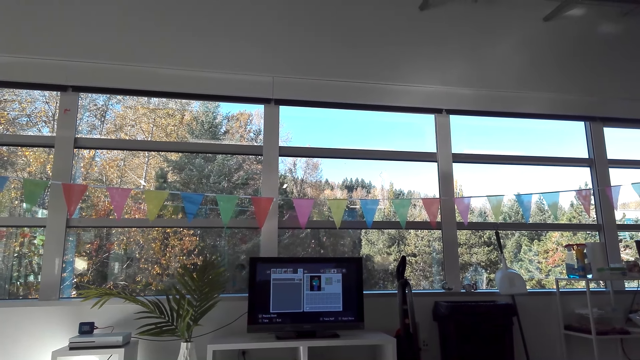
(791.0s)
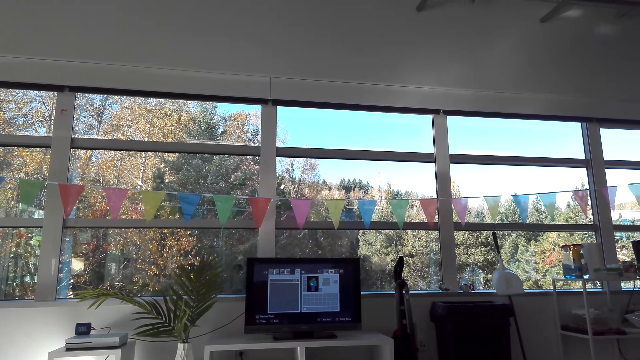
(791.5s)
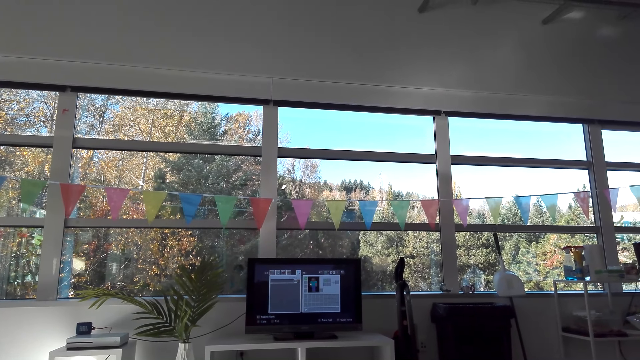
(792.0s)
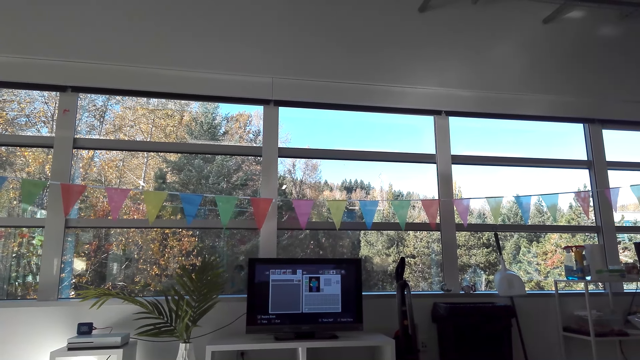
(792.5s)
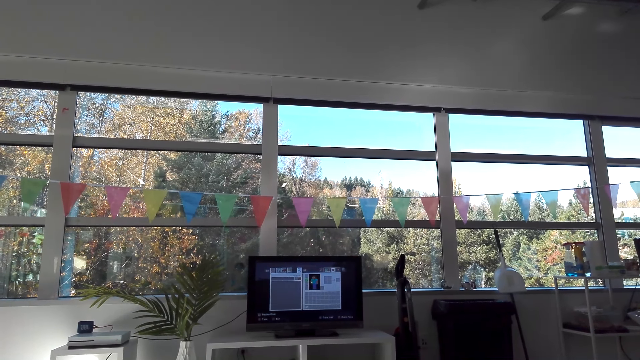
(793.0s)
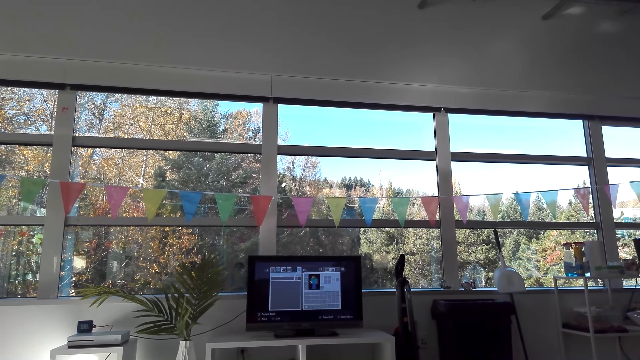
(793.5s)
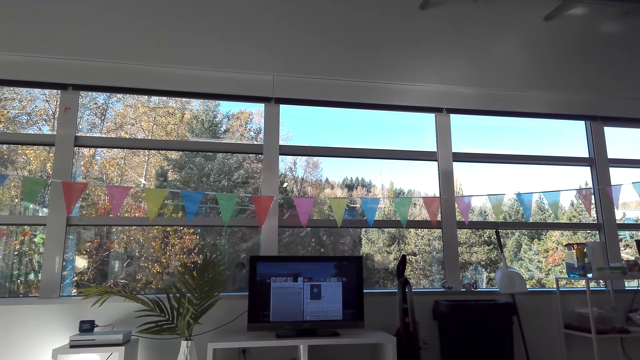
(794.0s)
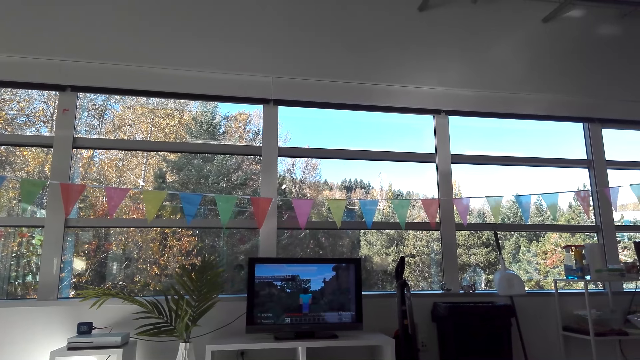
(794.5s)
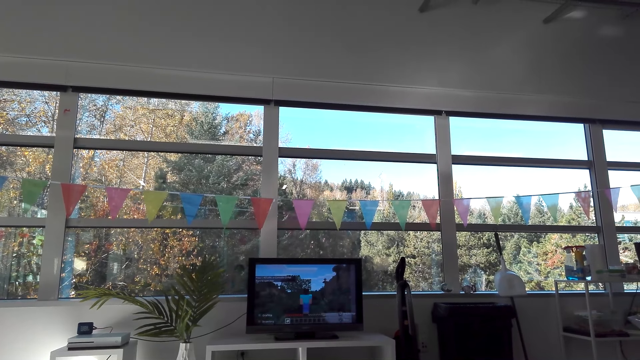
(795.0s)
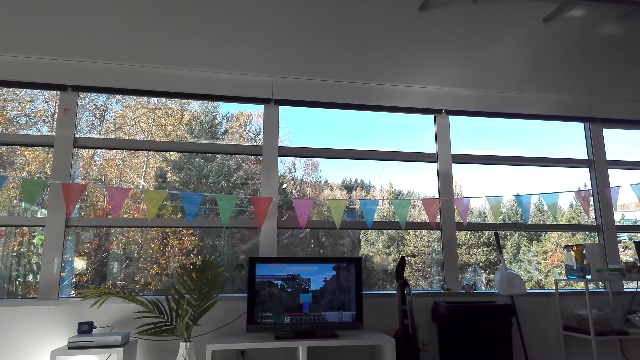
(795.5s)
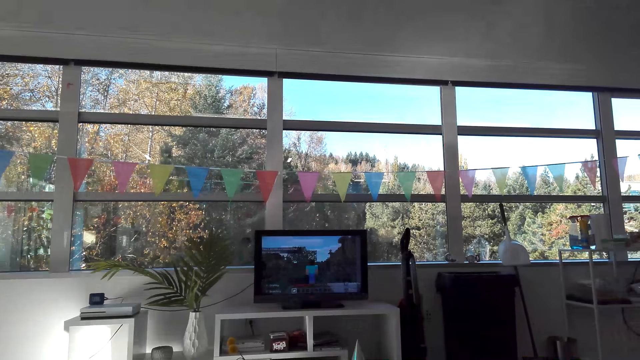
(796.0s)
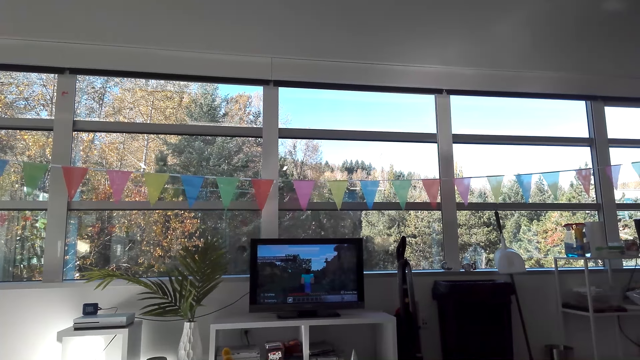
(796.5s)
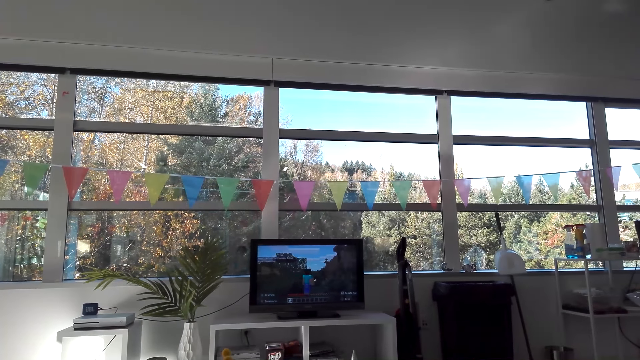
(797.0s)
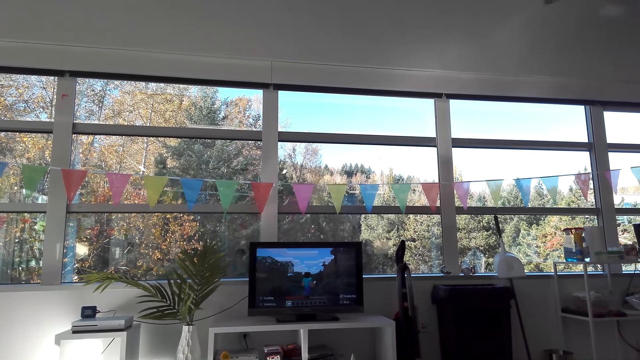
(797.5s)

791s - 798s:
The camera wearer plays the video game.

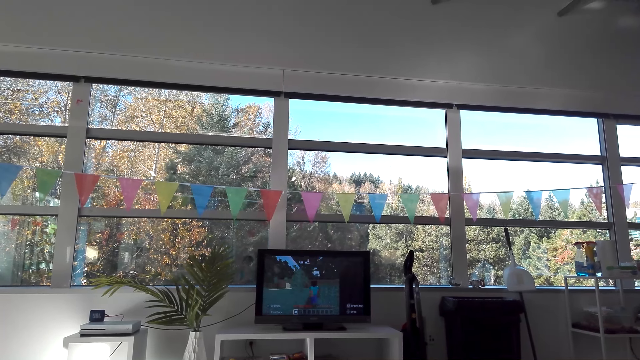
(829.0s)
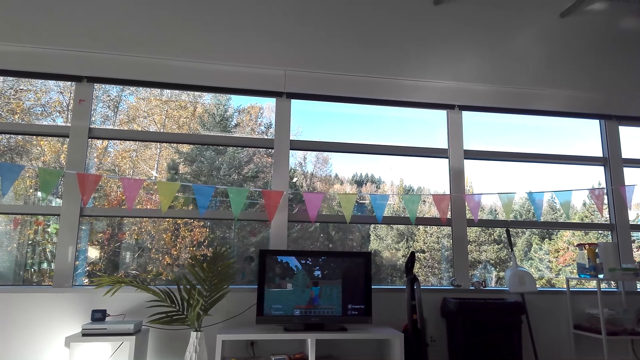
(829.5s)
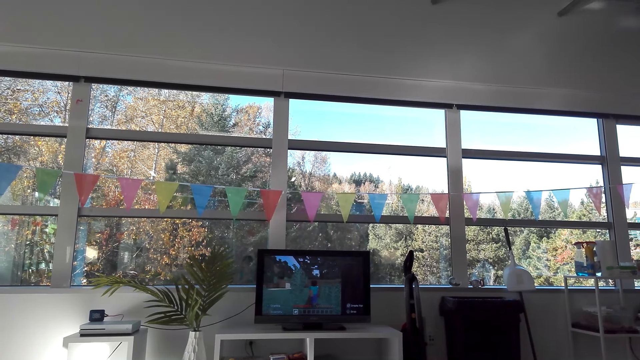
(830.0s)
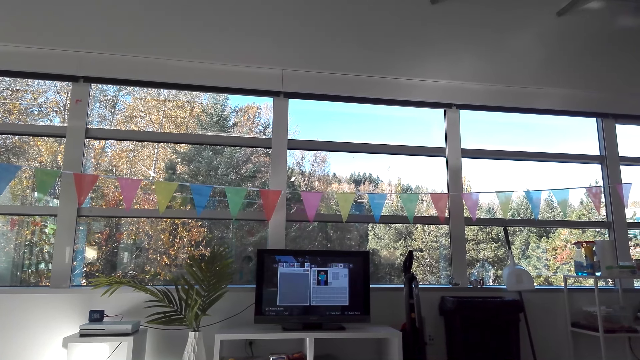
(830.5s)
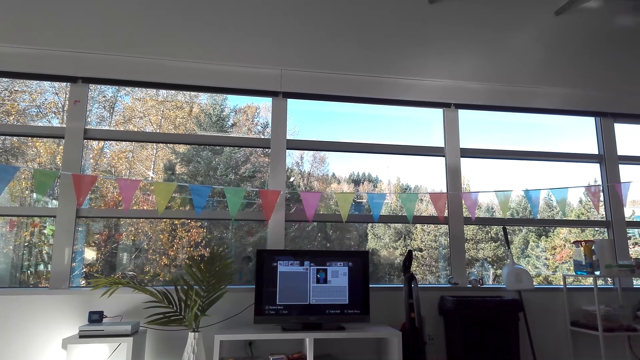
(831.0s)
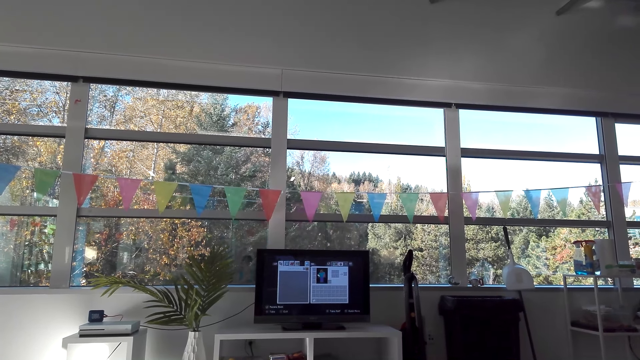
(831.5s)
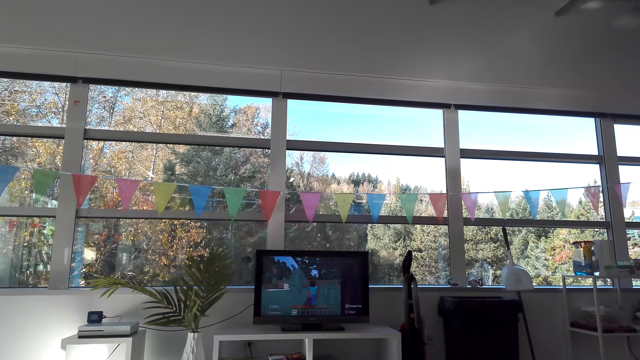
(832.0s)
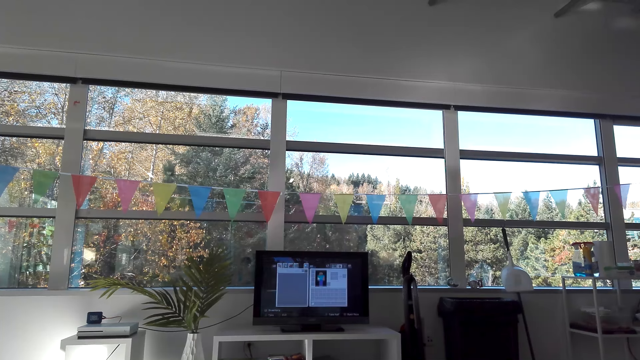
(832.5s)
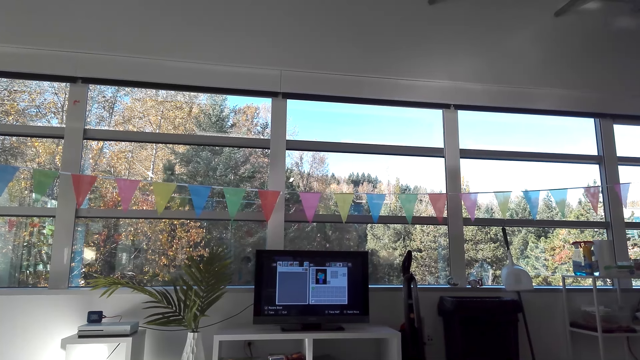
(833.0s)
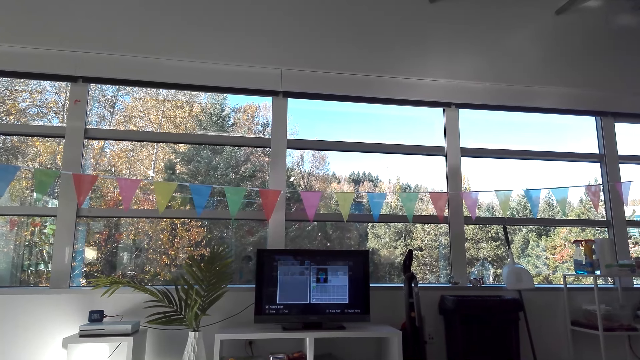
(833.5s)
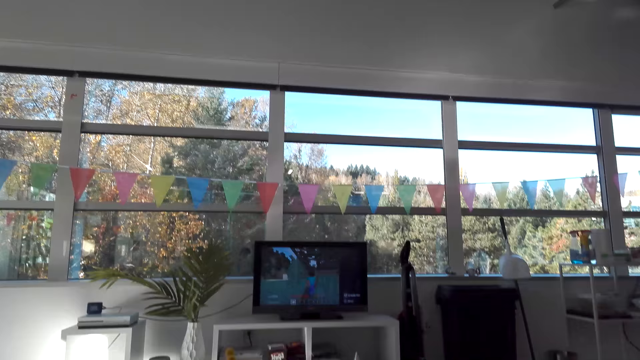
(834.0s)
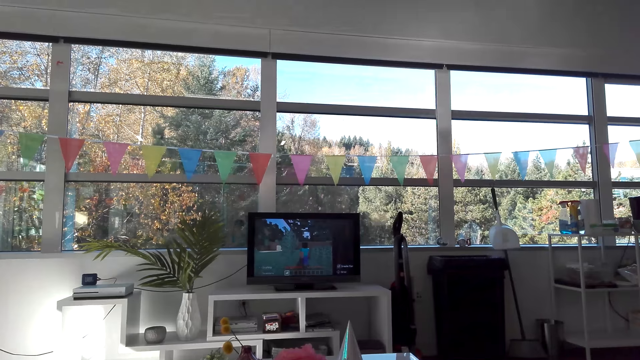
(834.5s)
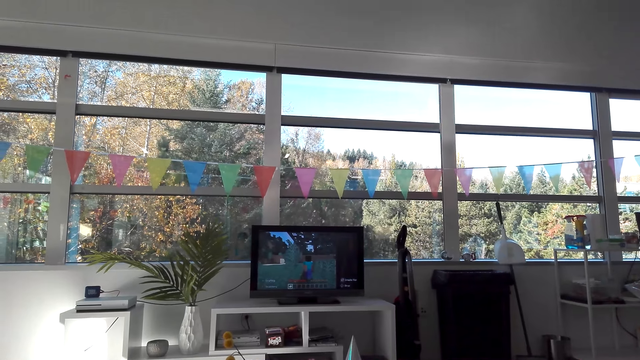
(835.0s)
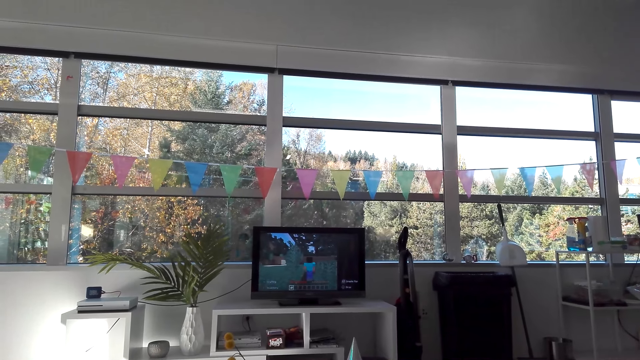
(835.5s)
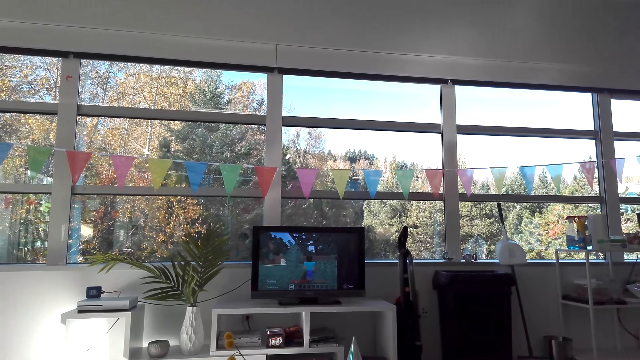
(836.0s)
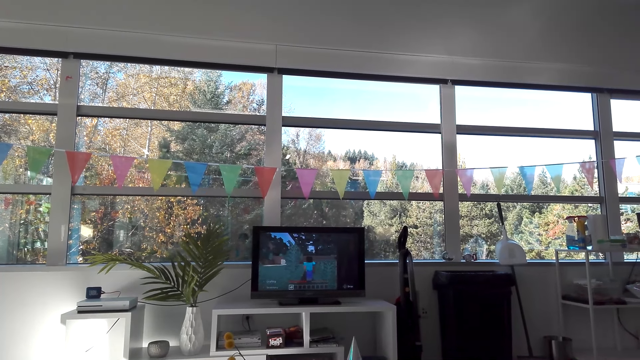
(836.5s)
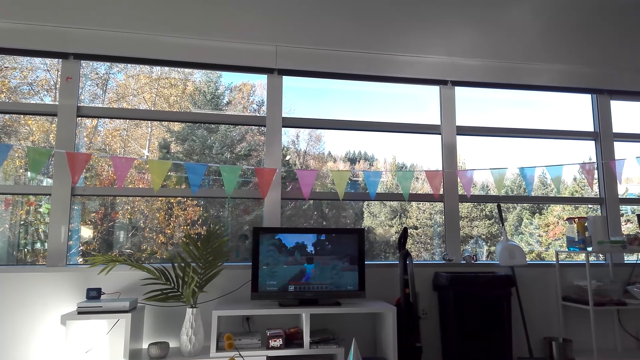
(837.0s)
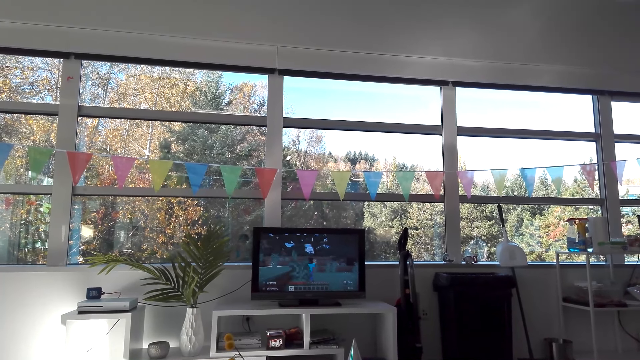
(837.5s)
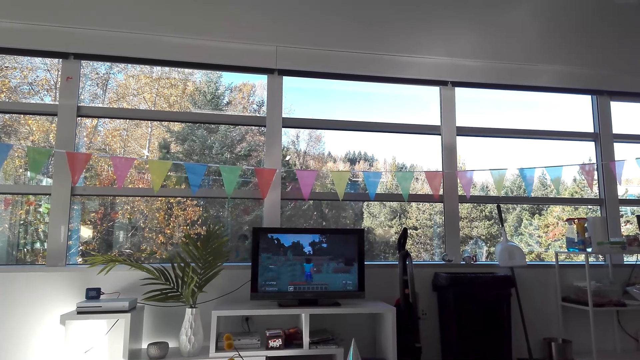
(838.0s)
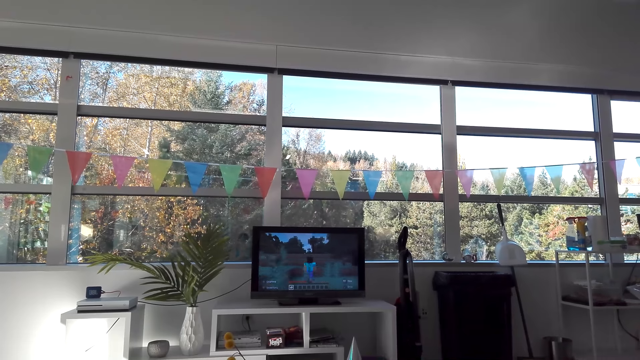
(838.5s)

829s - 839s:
The camera wearer operates the desktop on the table. They play the game in the desktop on the table.
